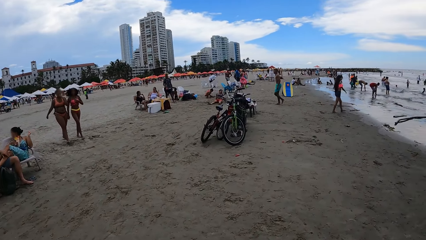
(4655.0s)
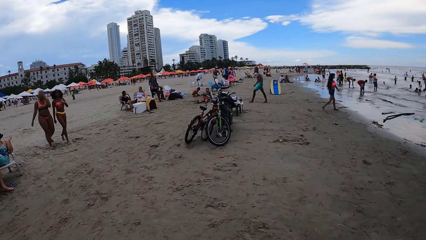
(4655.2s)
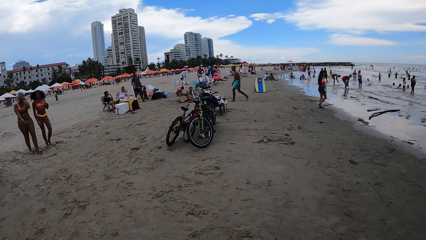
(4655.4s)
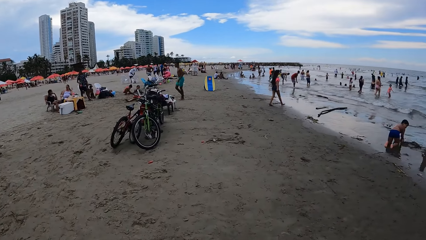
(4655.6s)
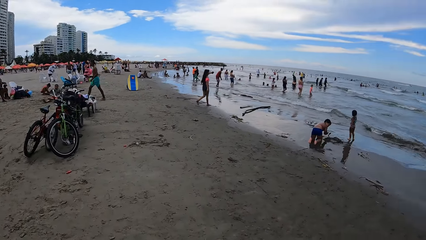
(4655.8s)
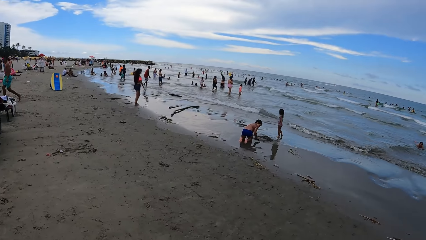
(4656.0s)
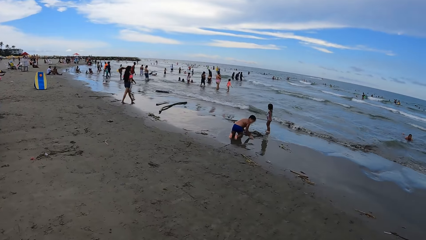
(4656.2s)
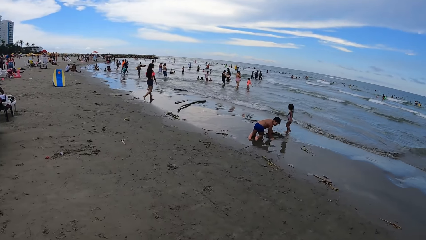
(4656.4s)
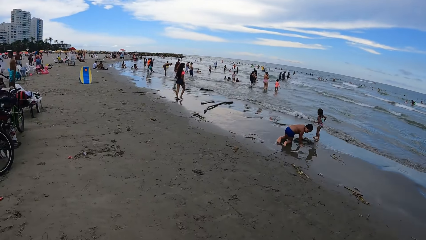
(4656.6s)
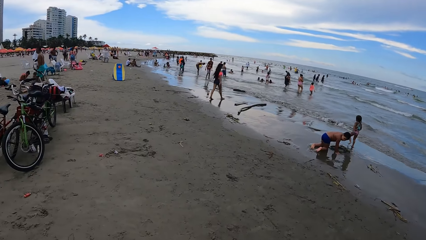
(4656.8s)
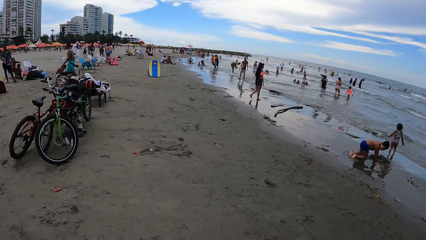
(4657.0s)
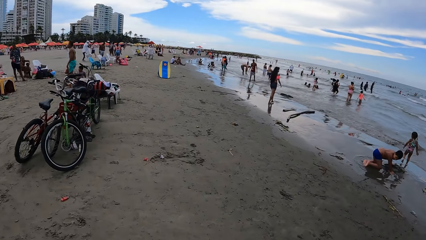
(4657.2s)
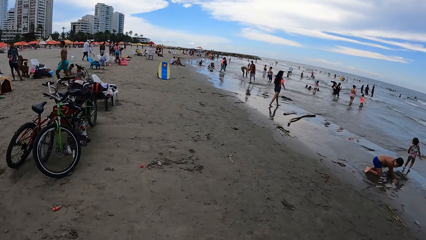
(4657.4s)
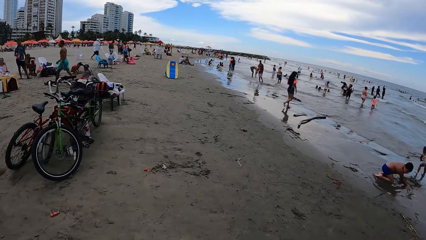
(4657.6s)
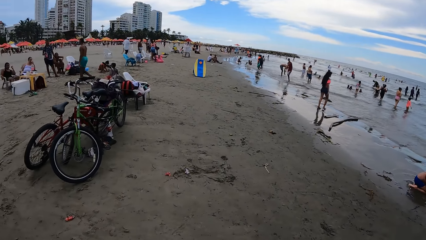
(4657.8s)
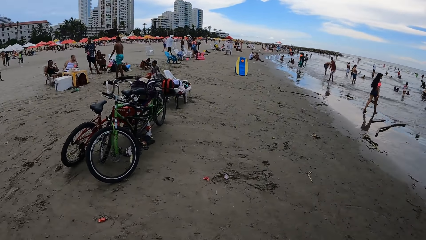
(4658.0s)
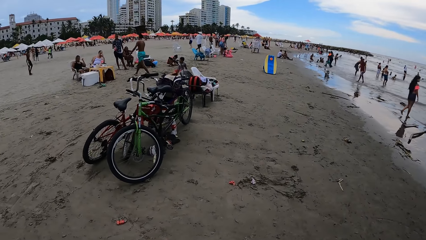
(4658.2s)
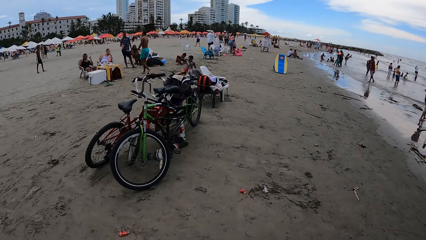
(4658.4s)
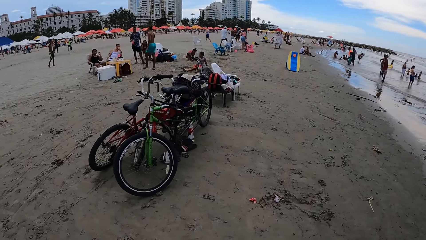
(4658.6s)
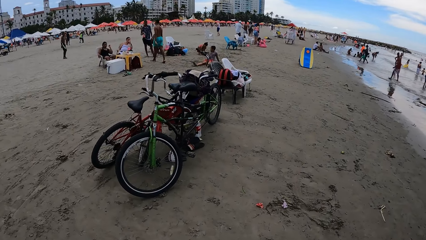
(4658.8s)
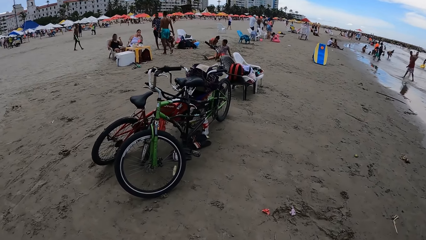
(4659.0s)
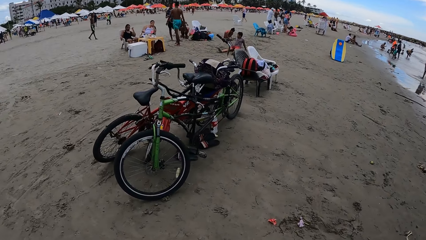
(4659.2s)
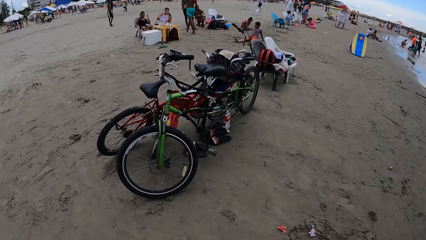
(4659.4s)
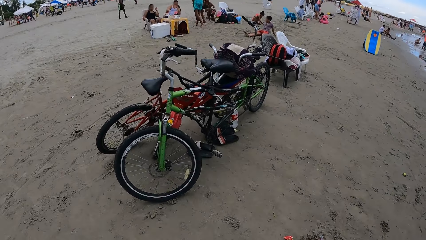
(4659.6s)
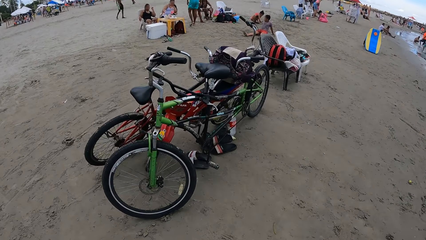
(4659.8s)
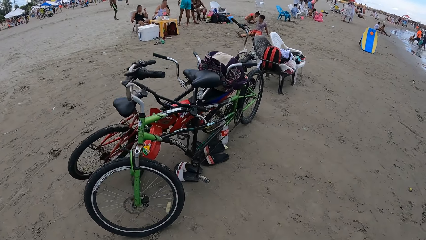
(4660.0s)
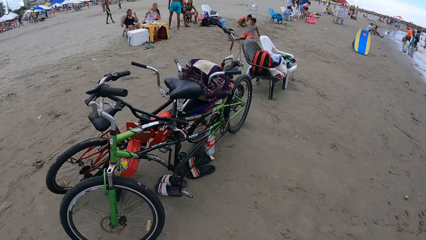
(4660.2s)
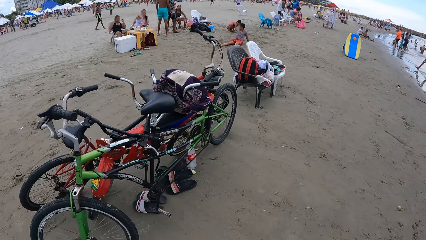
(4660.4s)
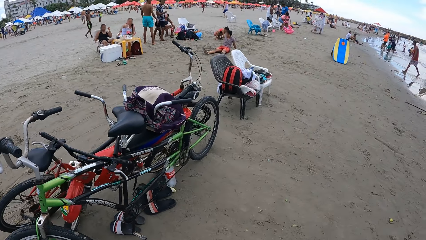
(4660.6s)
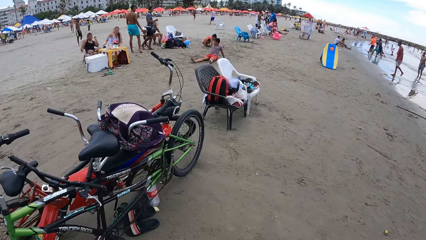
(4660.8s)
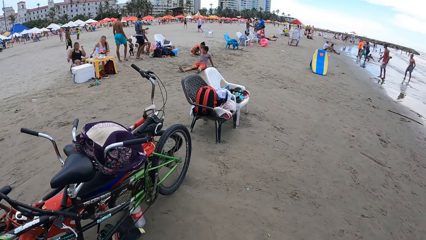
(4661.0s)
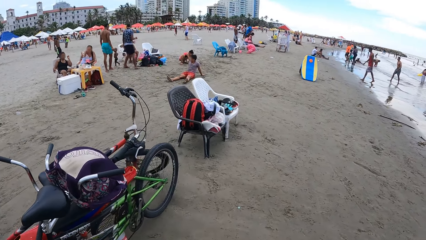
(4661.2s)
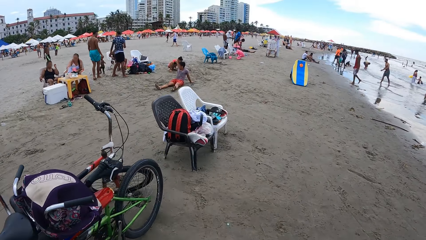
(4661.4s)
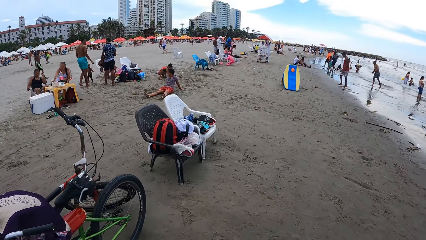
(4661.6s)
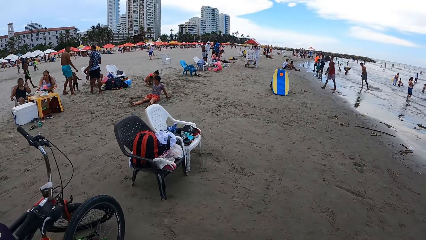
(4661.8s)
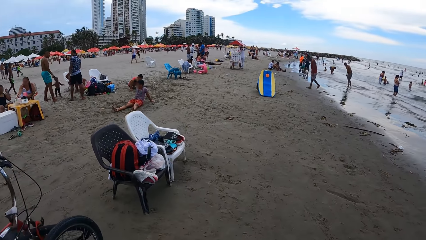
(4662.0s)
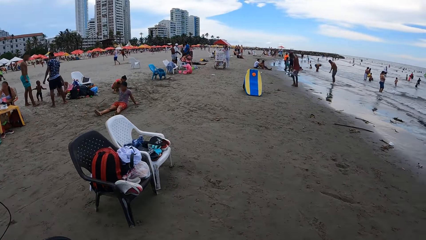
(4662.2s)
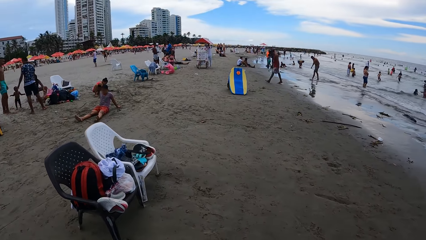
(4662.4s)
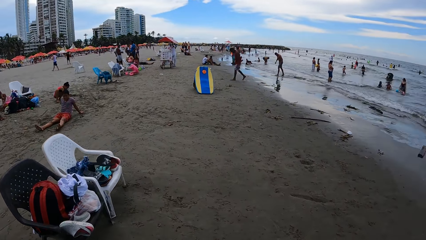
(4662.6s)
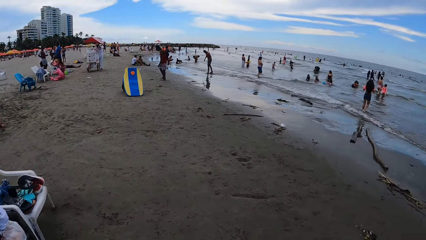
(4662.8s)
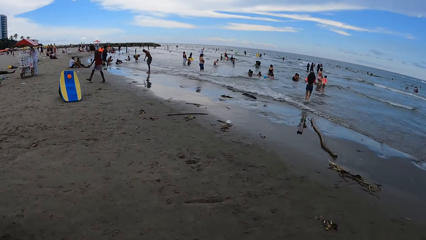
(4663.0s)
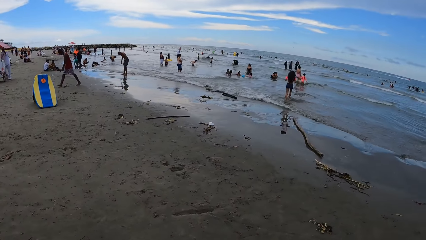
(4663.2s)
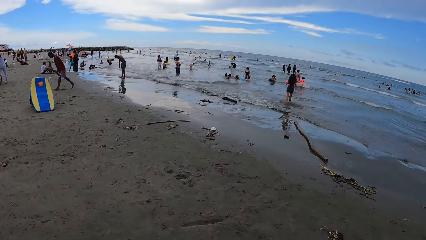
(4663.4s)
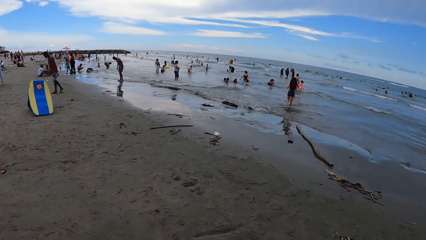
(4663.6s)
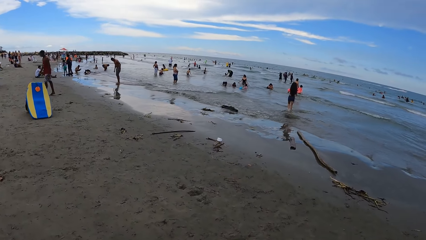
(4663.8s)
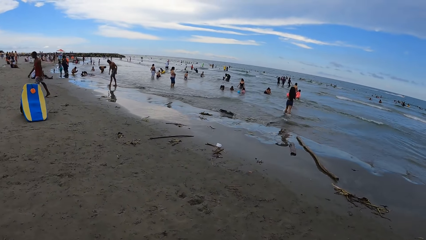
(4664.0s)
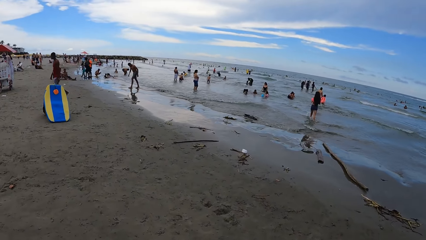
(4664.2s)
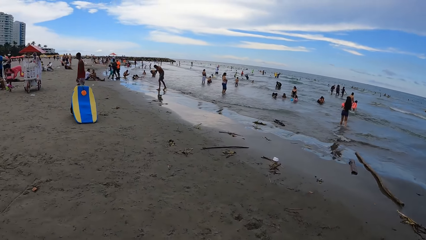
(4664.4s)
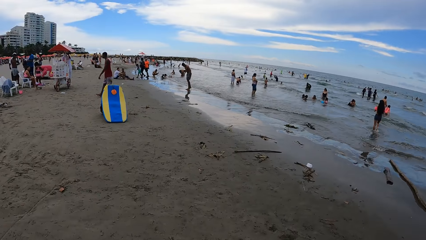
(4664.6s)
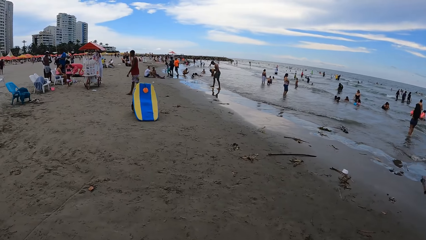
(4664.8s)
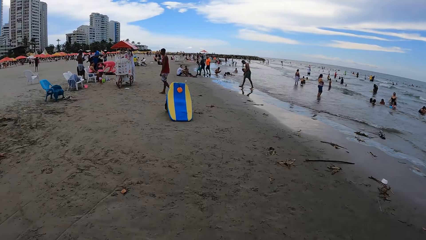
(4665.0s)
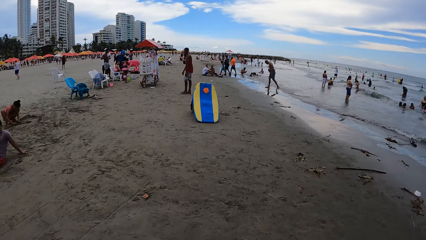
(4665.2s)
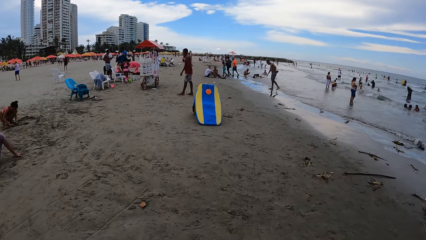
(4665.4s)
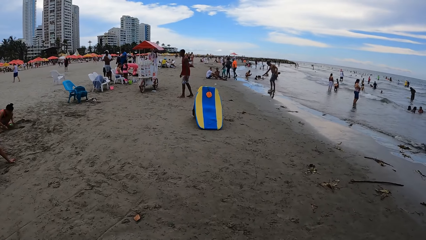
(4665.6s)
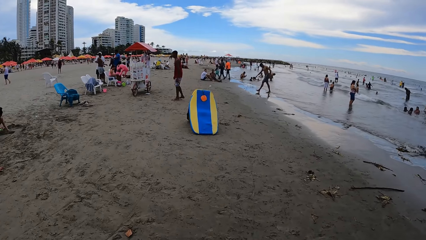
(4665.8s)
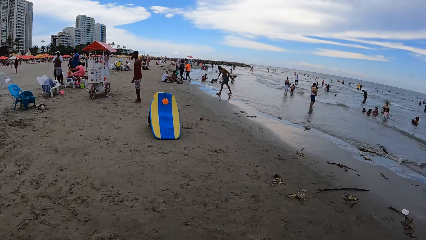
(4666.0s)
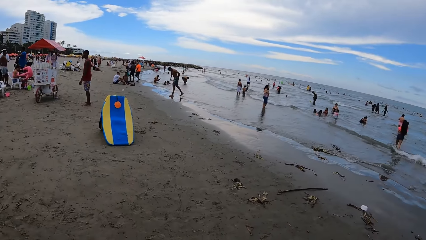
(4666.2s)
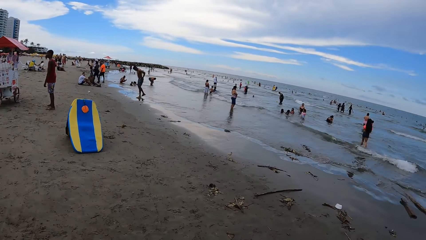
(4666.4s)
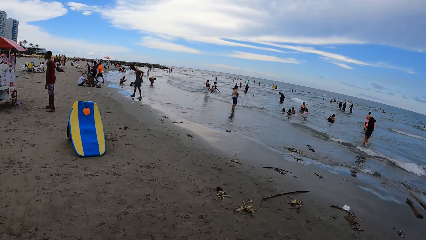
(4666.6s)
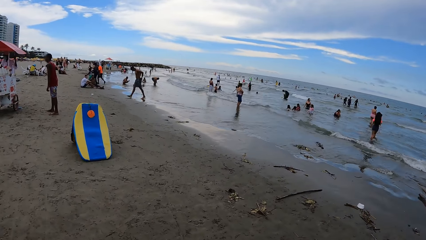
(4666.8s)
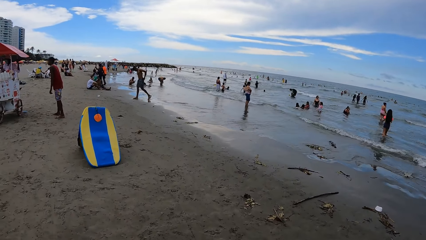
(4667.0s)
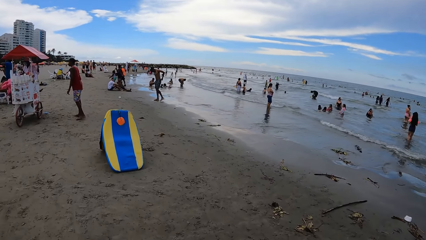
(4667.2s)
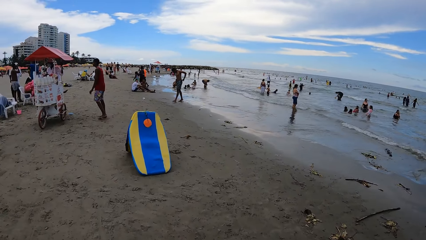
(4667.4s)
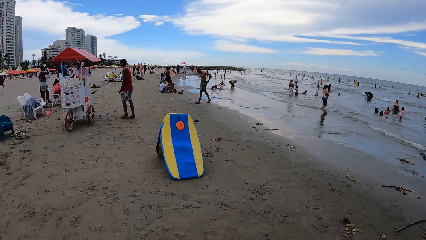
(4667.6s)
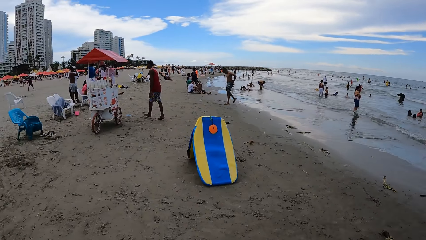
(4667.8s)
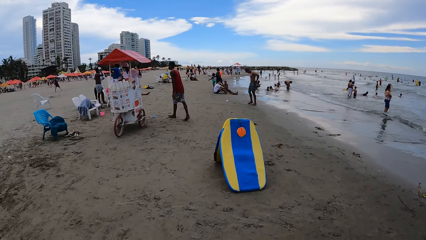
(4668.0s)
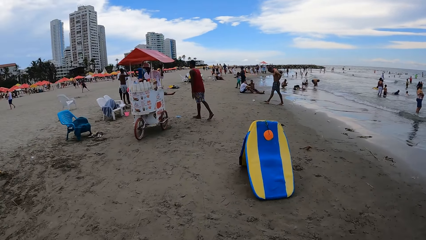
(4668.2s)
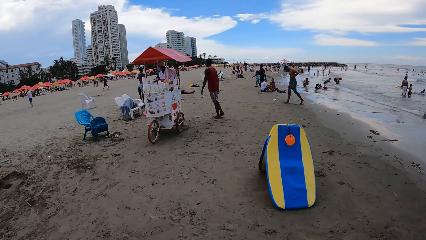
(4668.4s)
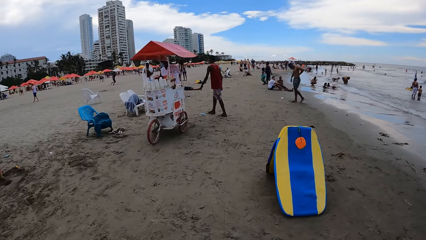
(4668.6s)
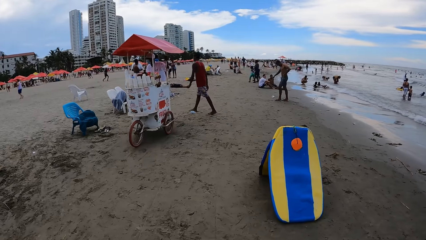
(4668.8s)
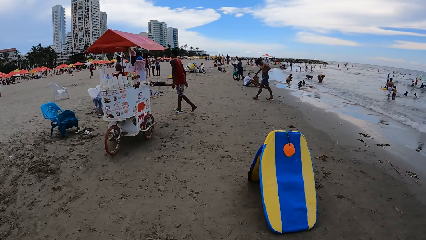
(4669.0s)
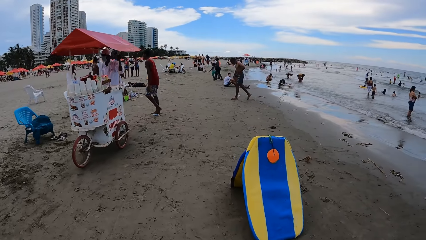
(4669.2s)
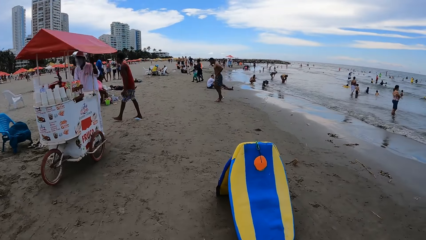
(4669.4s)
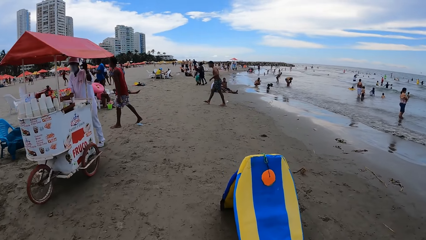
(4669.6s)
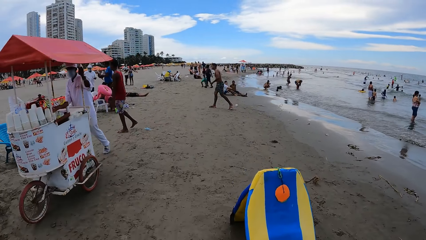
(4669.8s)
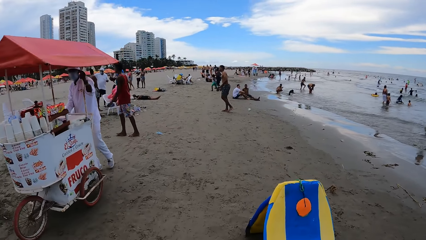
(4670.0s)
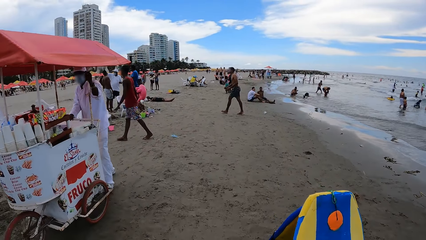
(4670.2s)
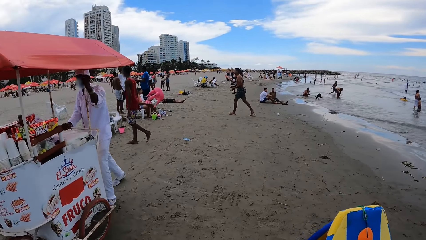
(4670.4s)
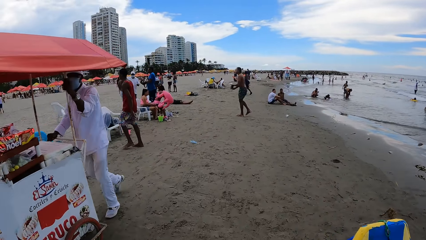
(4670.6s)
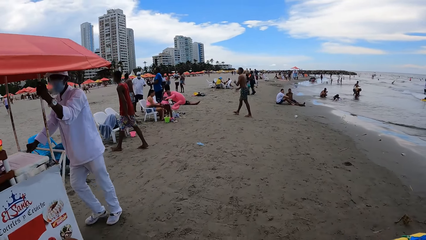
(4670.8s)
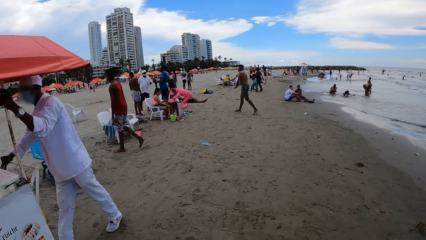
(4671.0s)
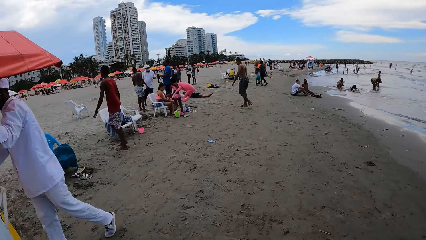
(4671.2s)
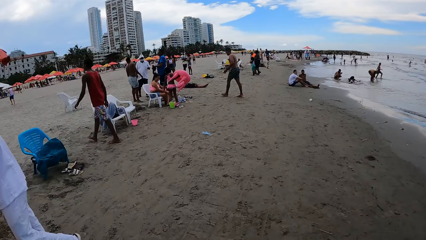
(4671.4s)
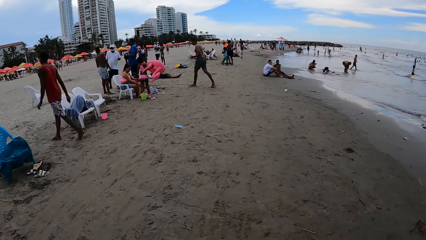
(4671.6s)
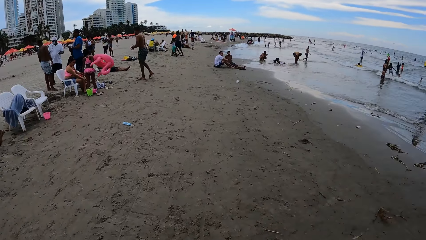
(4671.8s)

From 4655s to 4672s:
The camera wearer looks around. They walk around. They look around. They walk around. They look around. They look around again. They walk around.
